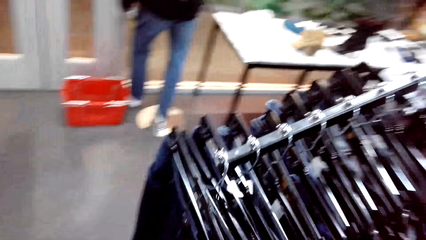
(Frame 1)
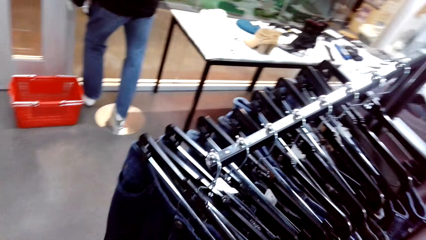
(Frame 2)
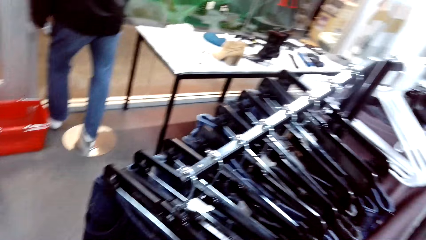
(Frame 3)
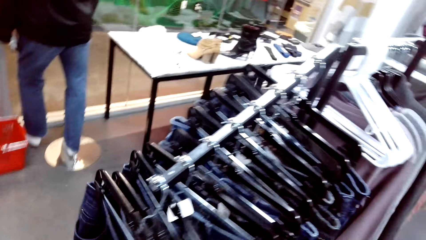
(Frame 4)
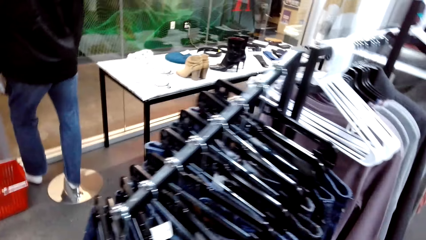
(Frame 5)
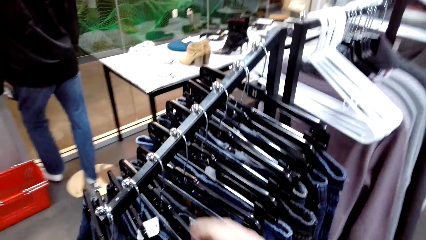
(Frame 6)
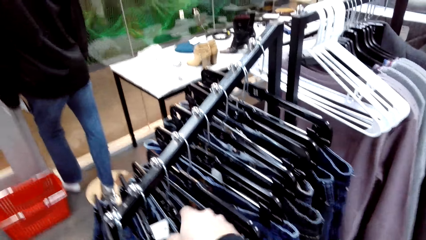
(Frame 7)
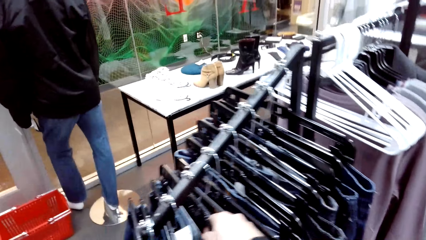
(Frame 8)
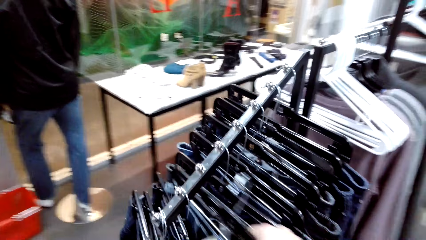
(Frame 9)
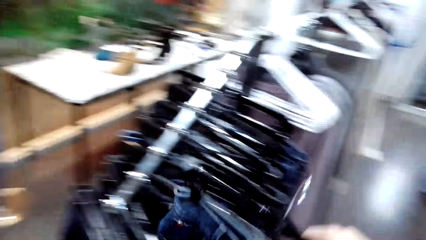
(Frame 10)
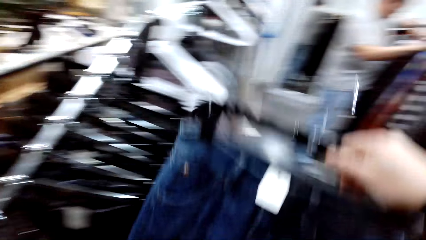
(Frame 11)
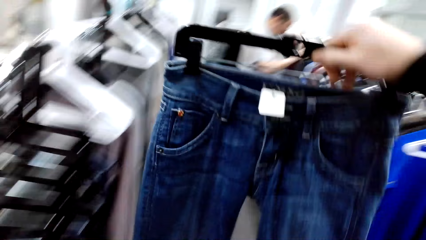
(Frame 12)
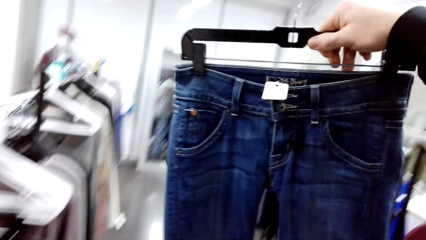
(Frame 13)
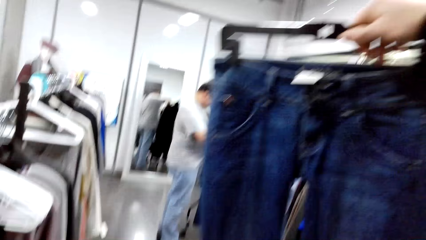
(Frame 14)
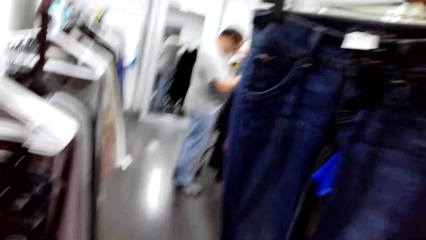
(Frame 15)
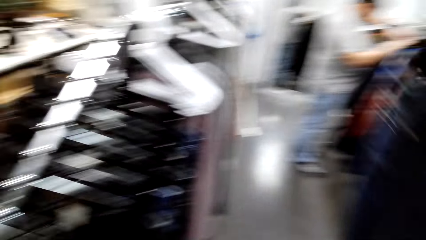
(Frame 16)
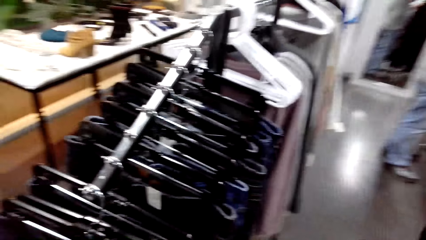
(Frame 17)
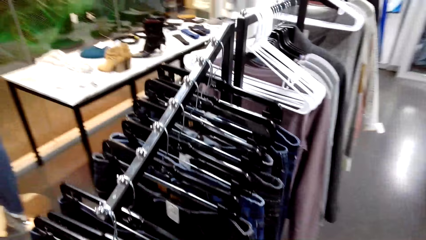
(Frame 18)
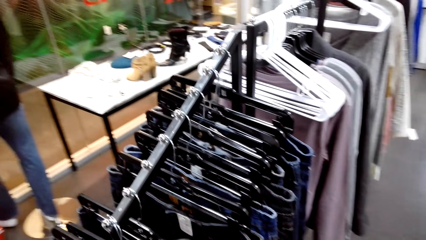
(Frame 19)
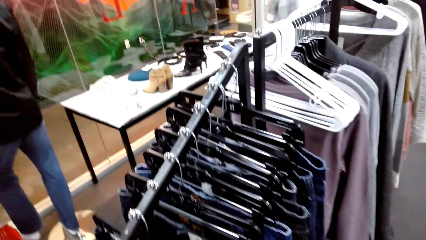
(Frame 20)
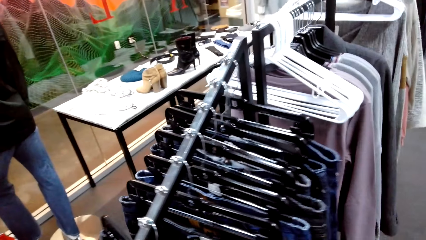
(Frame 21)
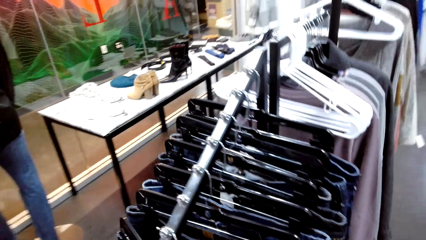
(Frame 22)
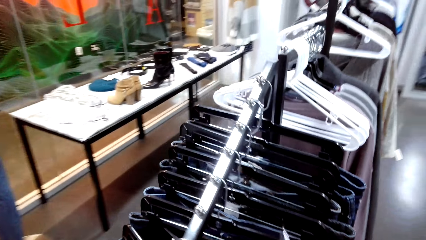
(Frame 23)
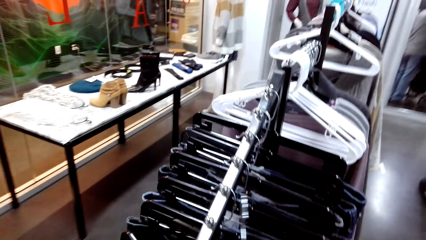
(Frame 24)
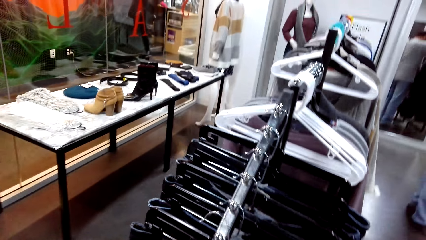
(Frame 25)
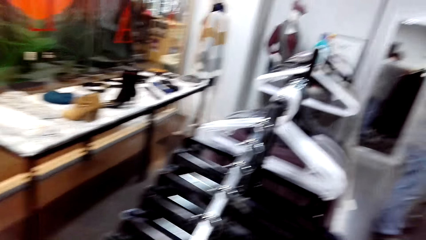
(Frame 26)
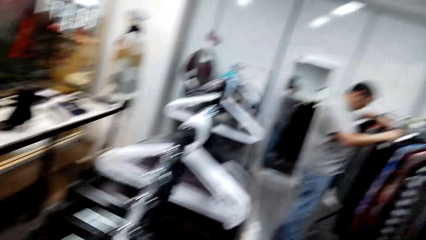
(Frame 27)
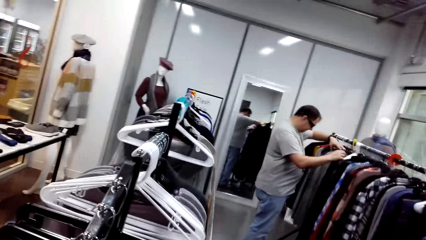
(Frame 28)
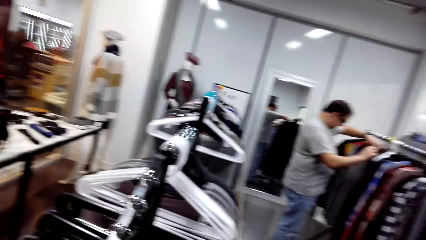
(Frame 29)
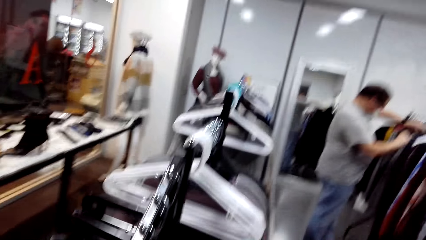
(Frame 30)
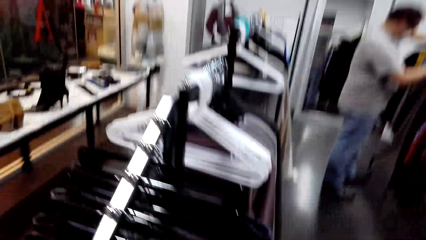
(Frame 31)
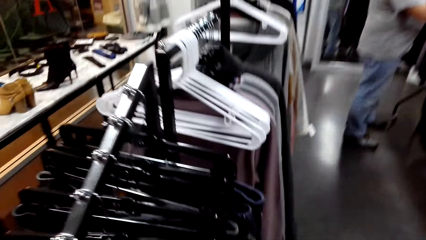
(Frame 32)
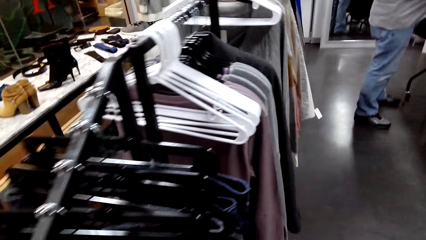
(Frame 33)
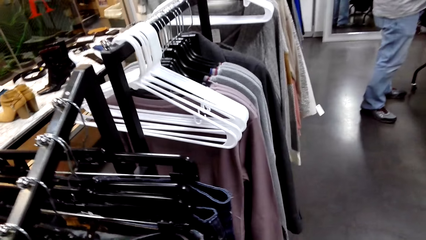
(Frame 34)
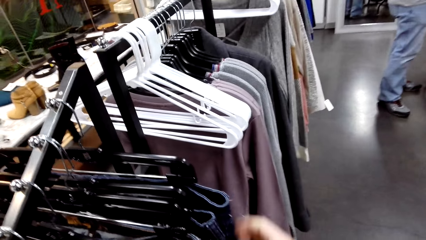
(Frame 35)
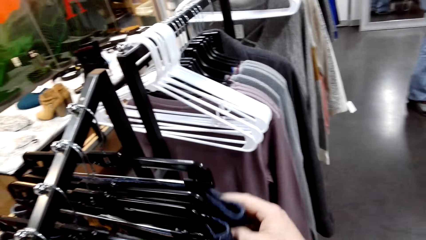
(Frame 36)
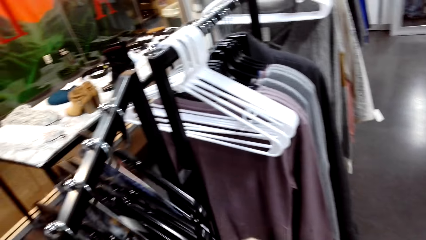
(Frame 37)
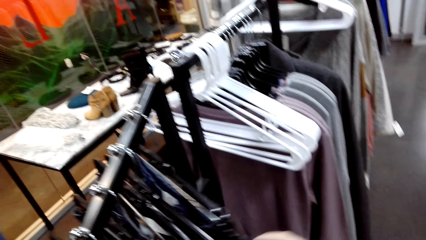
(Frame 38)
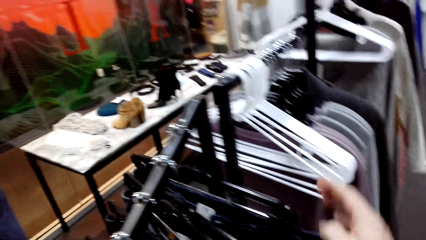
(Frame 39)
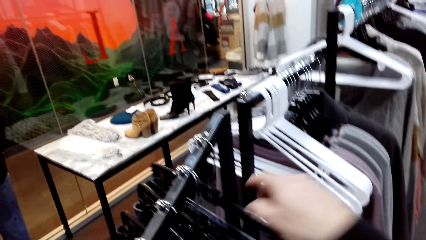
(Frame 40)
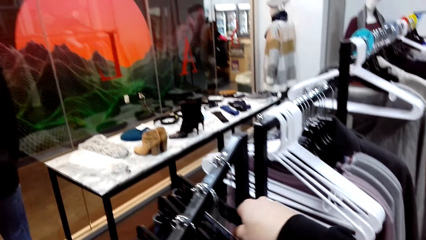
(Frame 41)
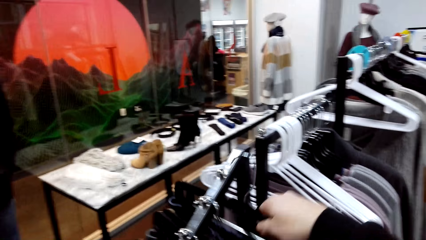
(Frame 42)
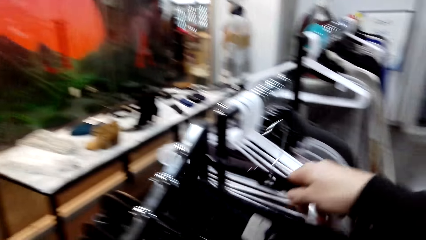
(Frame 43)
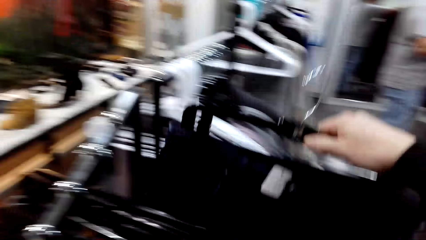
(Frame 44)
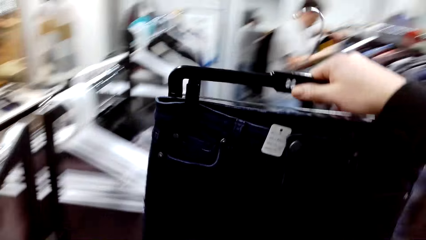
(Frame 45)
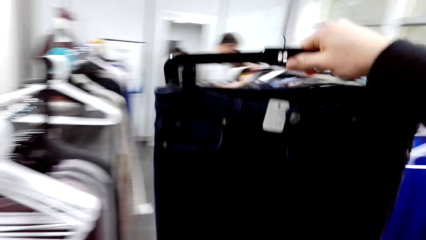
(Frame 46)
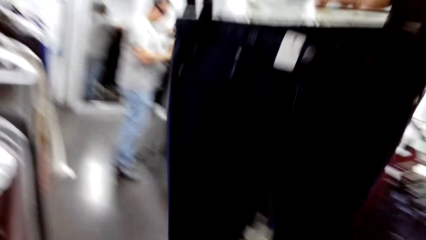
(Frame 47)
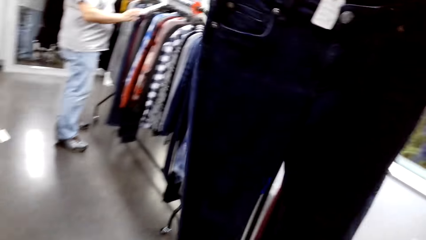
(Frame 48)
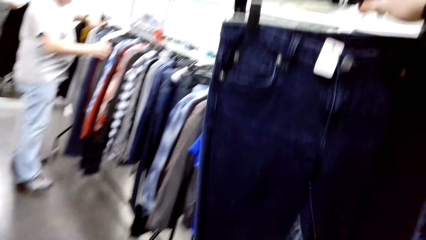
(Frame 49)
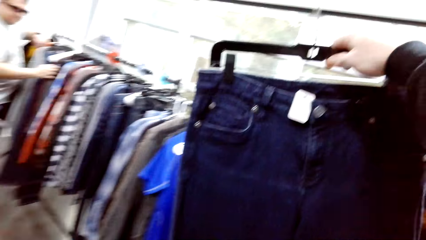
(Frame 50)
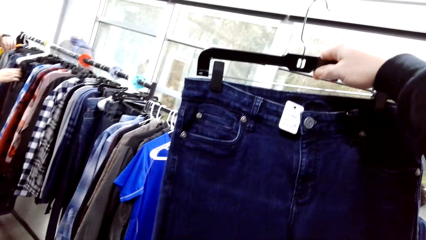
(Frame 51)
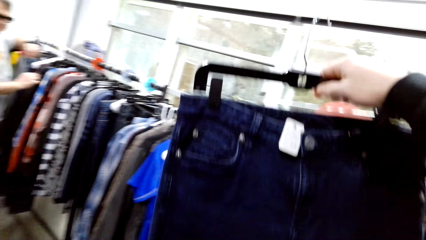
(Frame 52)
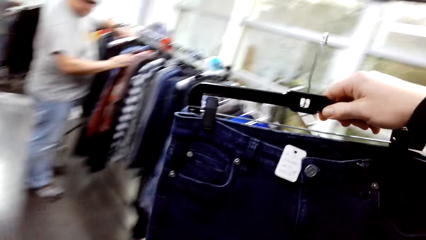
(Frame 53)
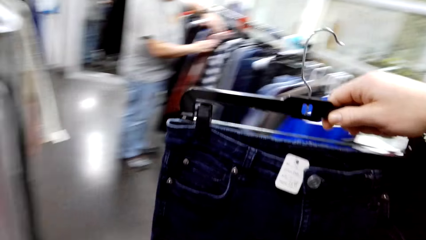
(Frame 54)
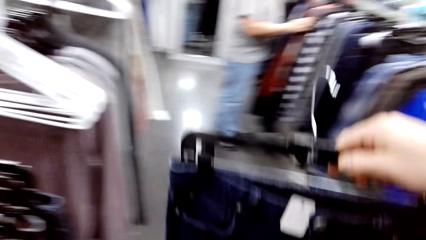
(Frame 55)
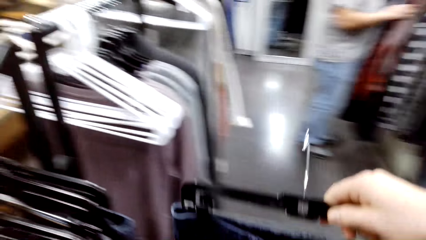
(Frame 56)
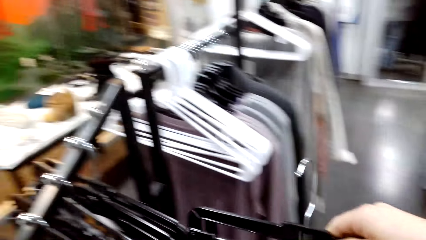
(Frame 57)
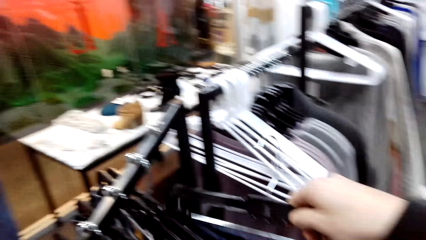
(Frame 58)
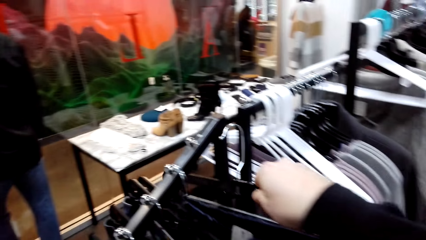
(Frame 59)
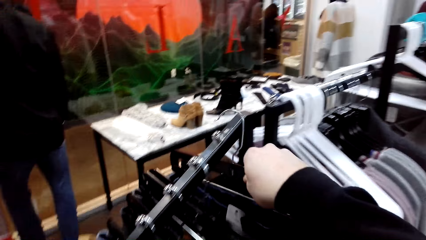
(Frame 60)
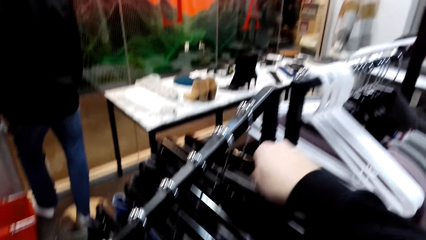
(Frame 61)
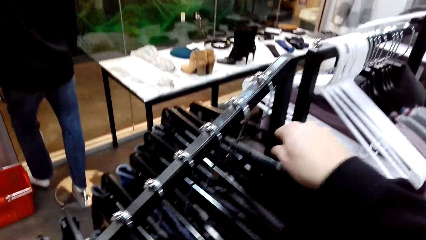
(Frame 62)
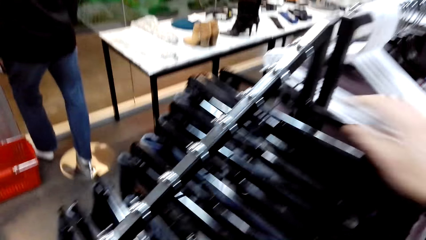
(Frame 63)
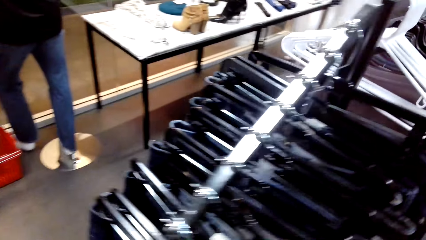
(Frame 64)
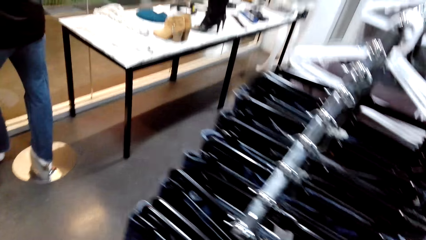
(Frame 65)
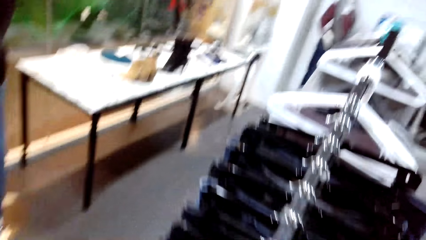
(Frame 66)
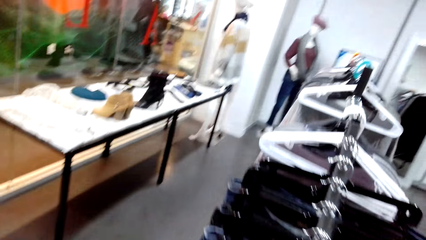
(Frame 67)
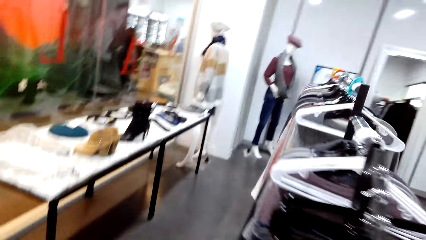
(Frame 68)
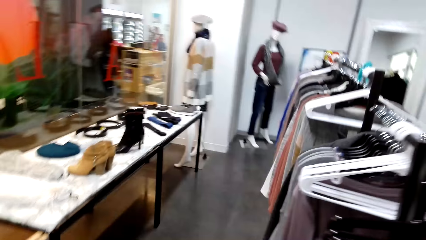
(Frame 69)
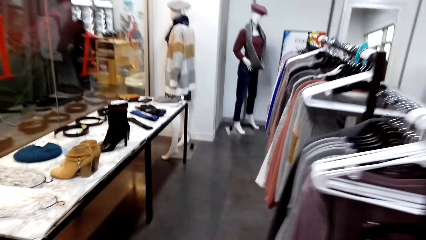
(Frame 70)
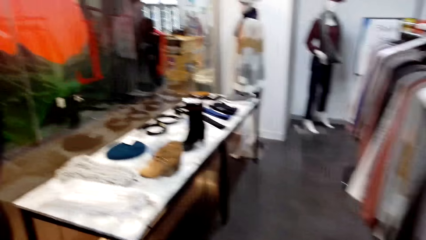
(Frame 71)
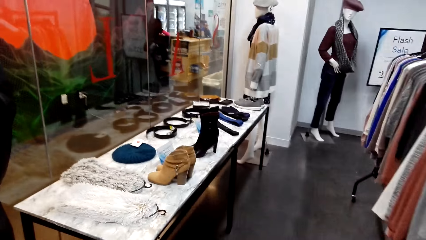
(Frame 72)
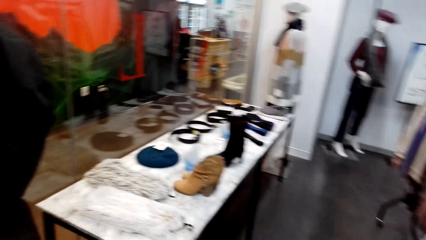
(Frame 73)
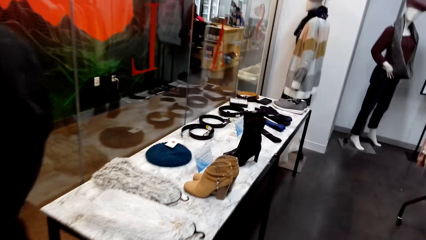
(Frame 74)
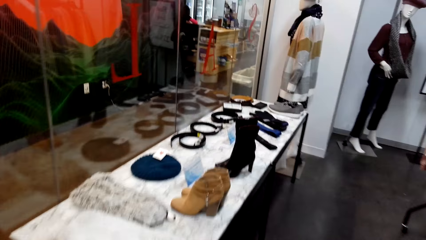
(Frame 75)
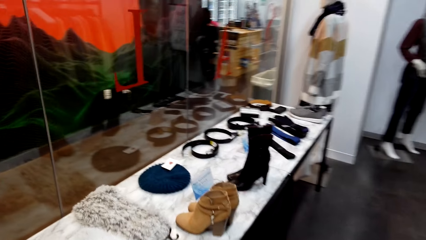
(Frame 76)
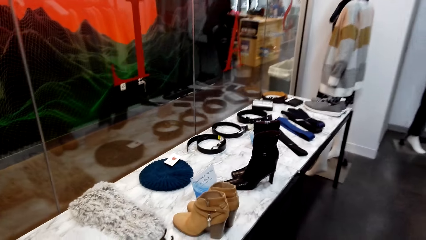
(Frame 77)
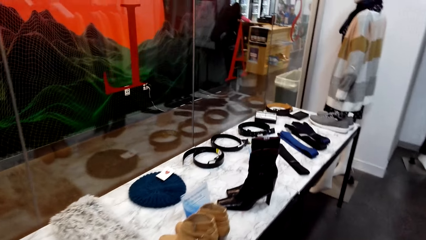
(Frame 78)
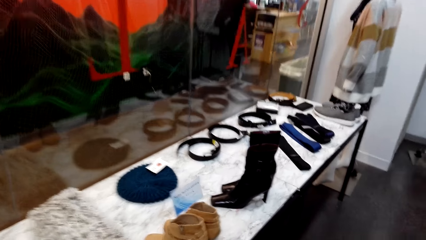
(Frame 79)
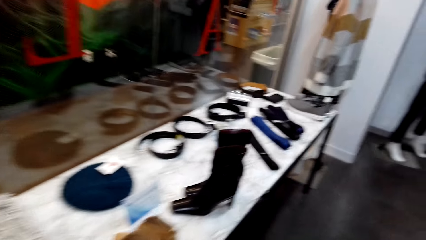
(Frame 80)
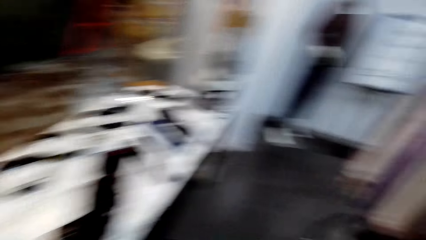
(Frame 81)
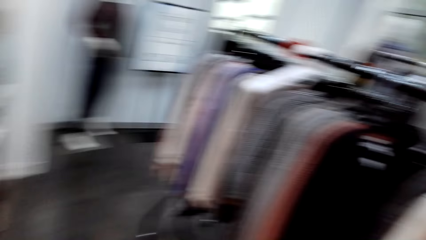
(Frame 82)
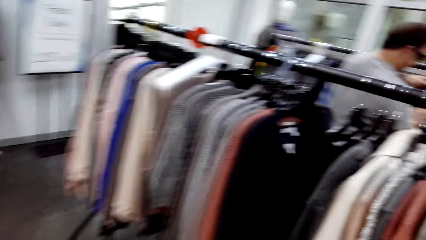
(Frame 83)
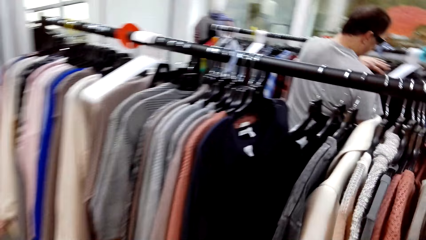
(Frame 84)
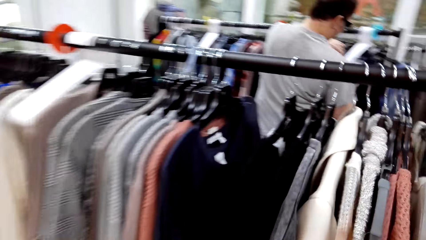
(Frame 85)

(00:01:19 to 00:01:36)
The camera wearer touches the clothes. They pick up a trouser on the rack. They hold the trouser. They stare at the trouser. They hook the trouser back on the rack. They look around. A man holds clothes on the rack. The camera wearer turns the clothes on the rack. They touch the clothes. They unhook a trouser from the rack. They hold the trouser. They stare at the trouser. They hold the trouser again. They hang the trouser back on the rack. They walk along the rack. They walk around the boutique.
